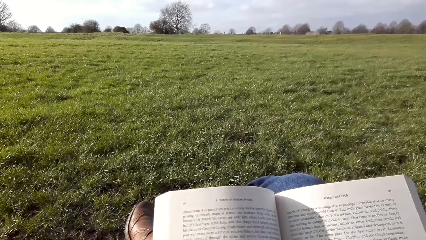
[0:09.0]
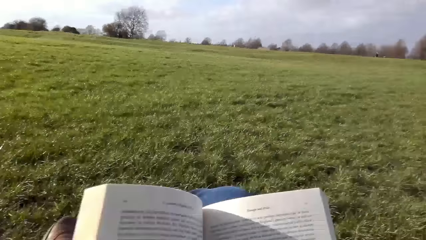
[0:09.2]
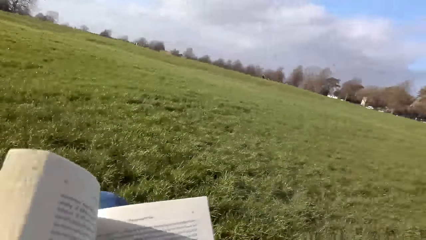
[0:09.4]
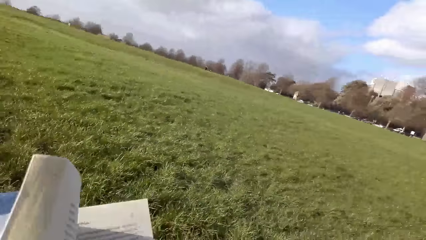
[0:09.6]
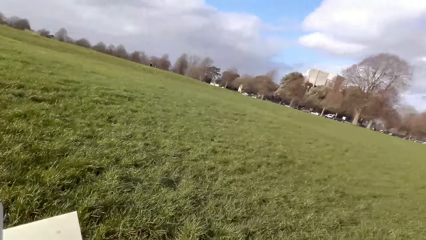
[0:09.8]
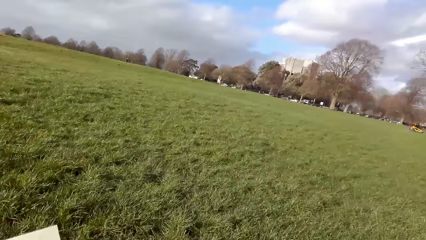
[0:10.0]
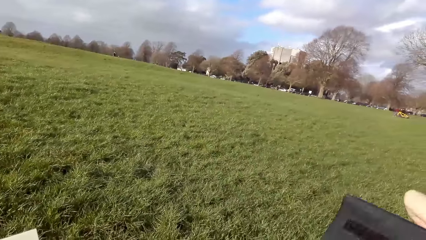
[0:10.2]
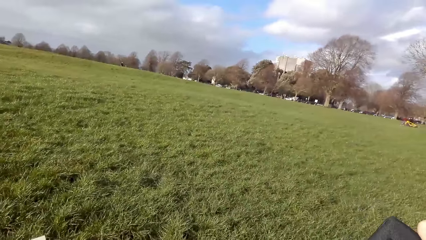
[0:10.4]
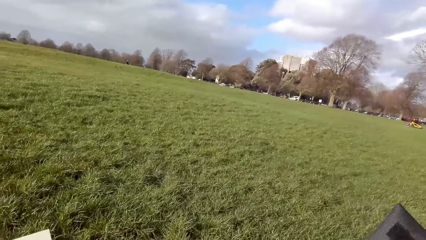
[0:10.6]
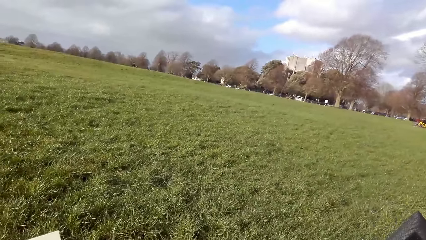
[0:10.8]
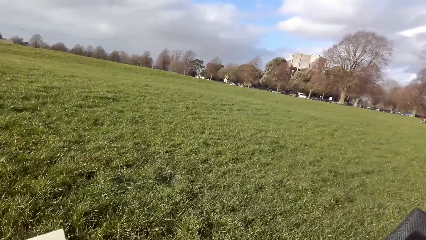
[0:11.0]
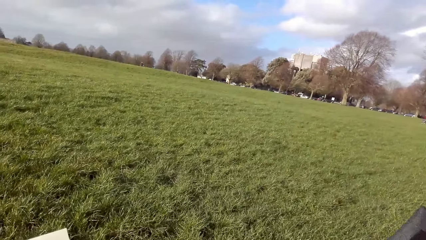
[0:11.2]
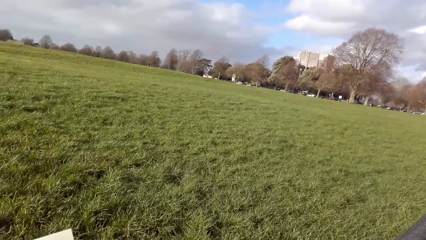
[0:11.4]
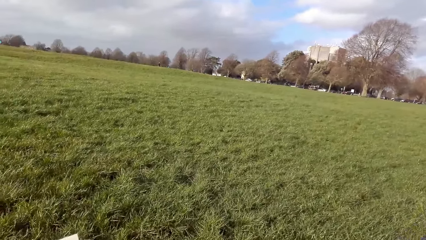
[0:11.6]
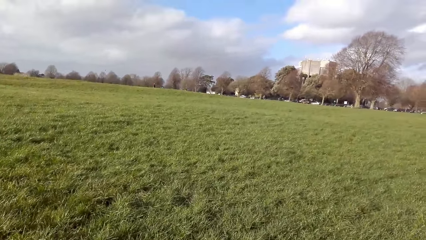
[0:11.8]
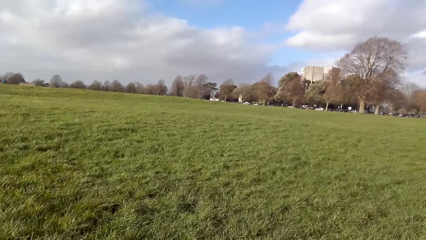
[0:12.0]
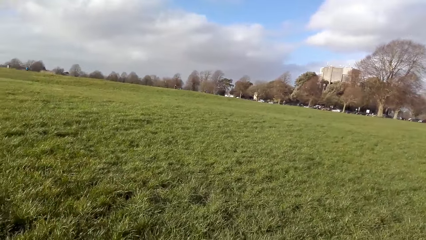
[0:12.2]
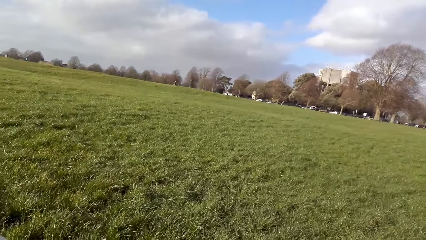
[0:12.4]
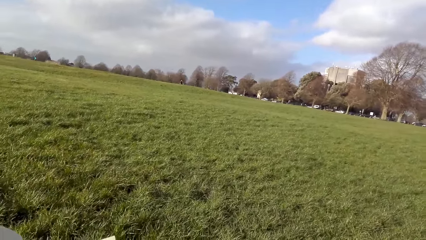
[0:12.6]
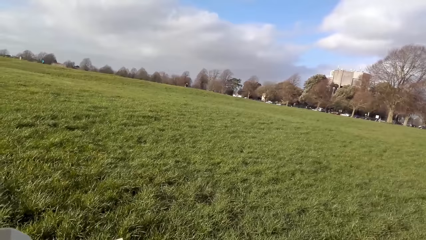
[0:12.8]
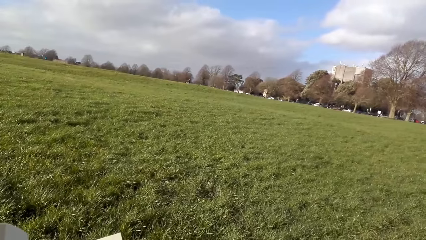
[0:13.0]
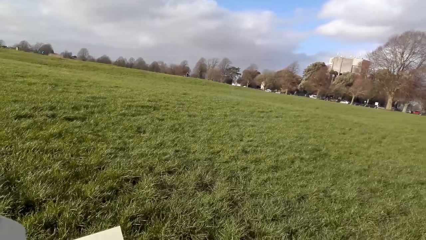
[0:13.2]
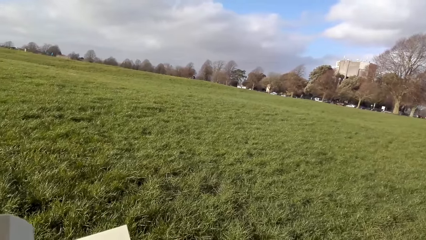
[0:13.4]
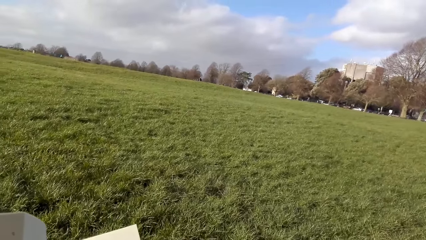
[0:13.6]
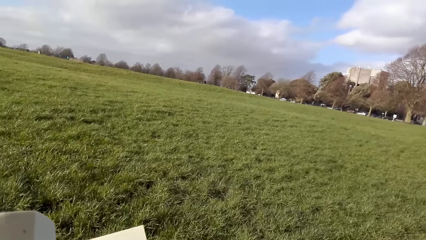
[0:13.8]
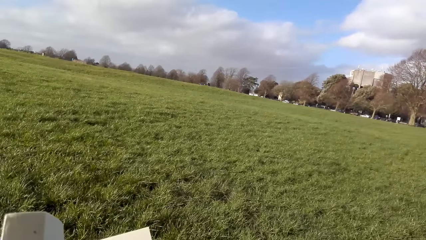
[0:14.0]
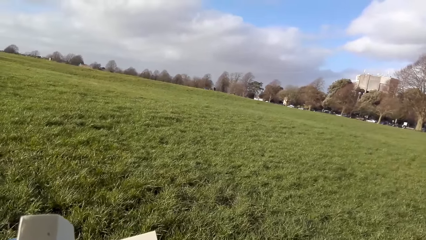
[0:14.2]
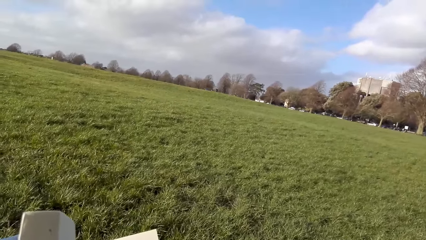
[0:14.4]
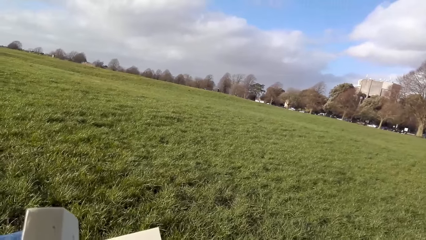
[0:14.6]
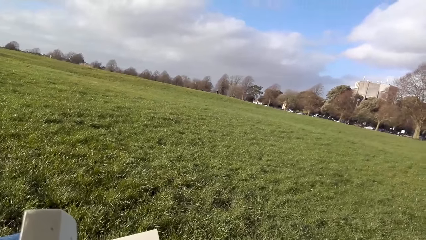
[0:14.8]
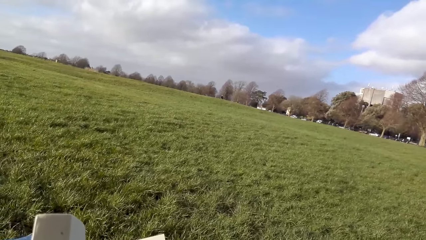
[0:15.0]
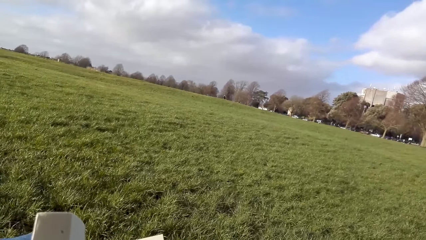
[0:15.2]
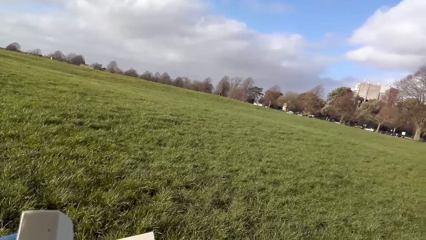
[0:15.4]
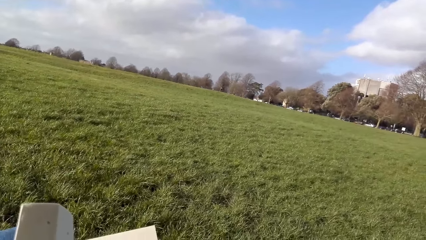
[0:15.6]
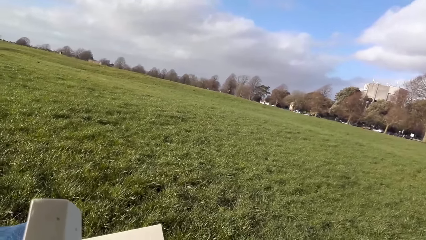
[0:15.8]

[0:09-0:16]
The camera wearer opens a bag with her right hand.

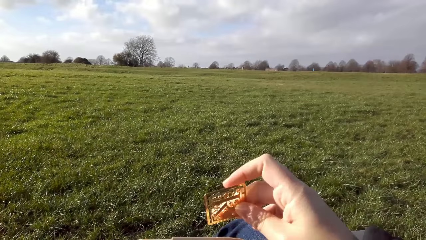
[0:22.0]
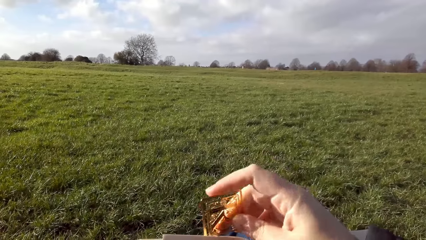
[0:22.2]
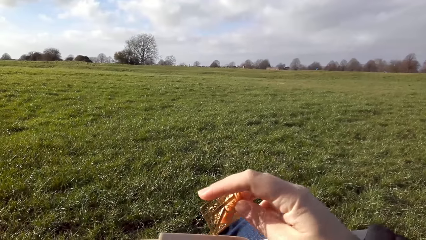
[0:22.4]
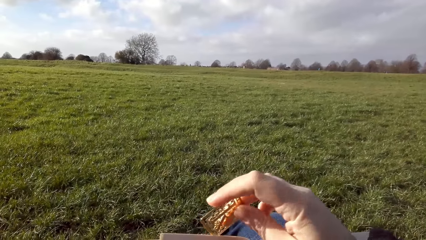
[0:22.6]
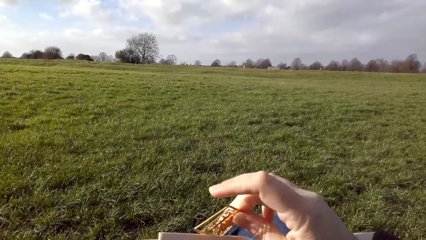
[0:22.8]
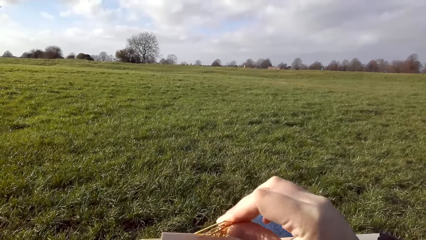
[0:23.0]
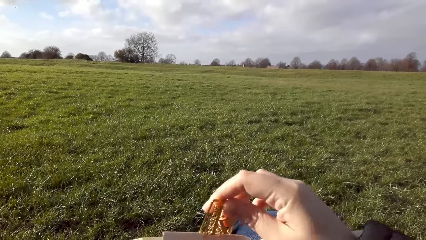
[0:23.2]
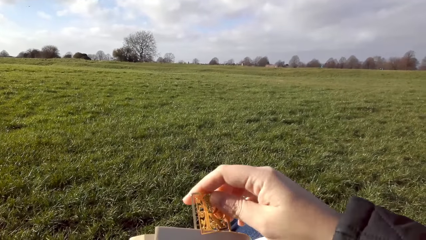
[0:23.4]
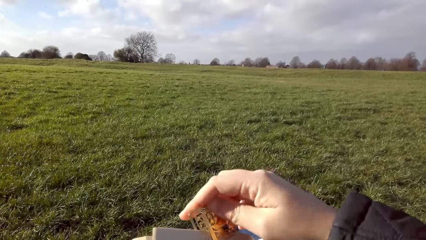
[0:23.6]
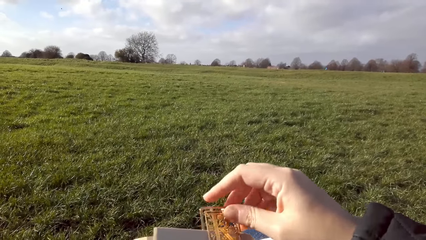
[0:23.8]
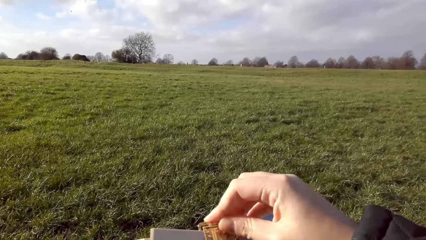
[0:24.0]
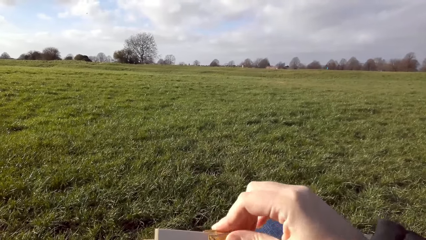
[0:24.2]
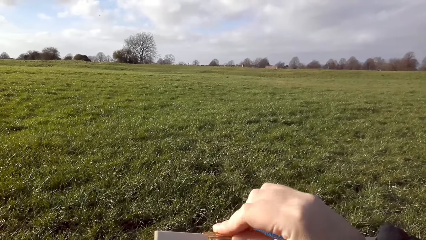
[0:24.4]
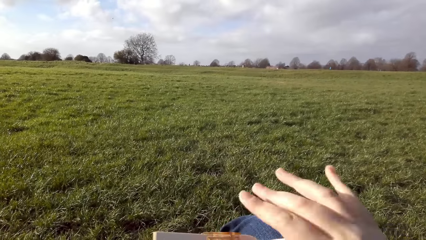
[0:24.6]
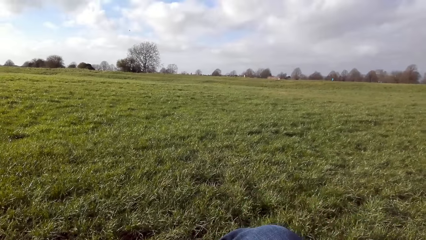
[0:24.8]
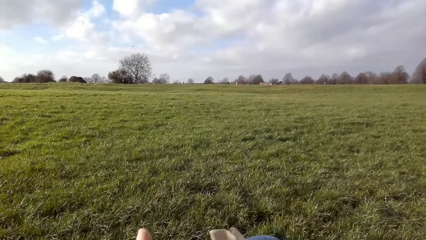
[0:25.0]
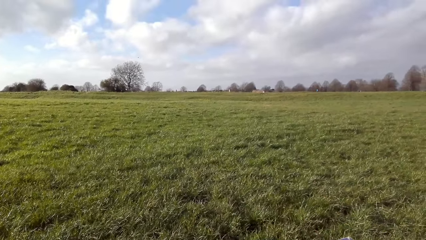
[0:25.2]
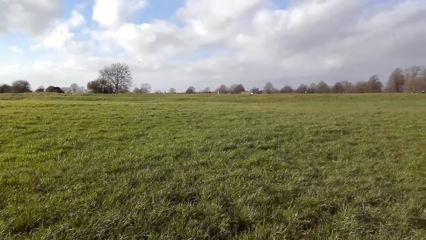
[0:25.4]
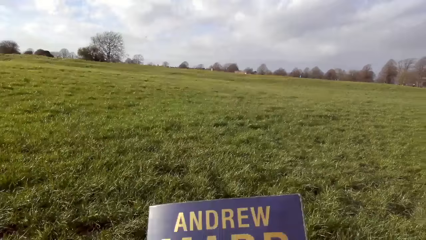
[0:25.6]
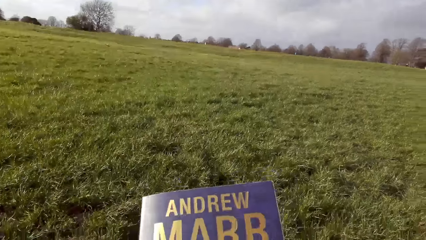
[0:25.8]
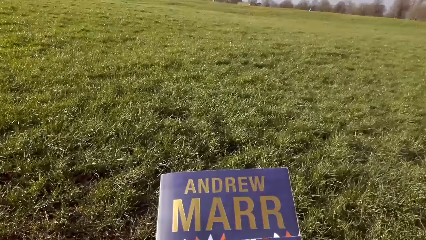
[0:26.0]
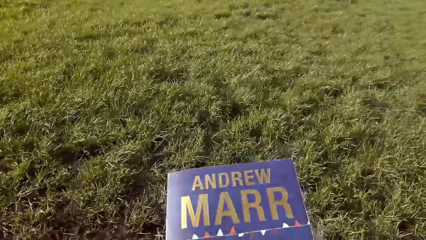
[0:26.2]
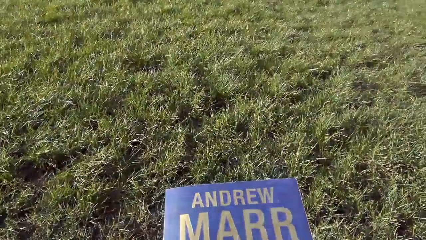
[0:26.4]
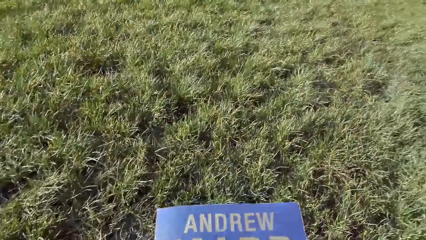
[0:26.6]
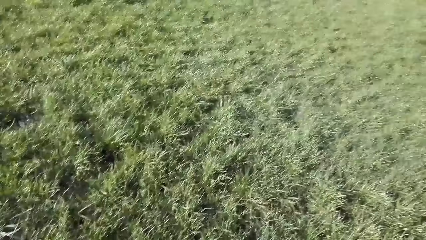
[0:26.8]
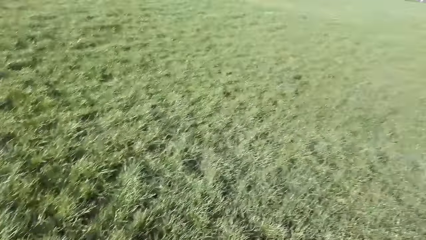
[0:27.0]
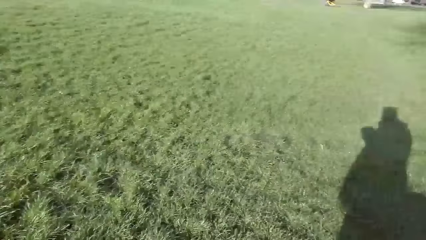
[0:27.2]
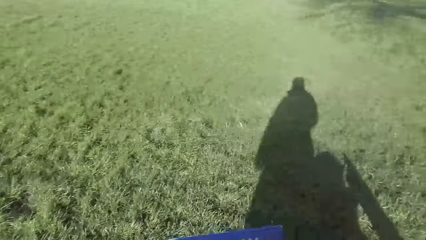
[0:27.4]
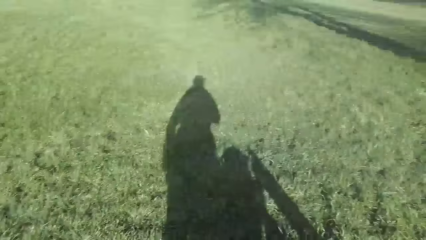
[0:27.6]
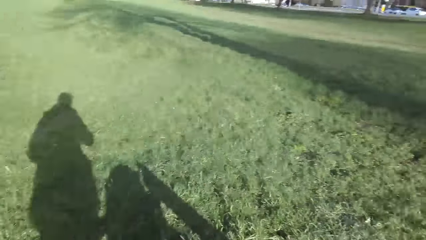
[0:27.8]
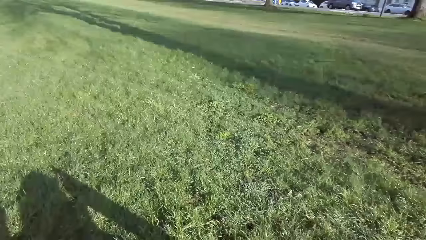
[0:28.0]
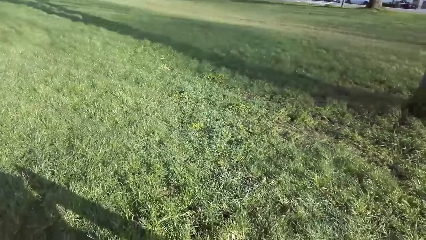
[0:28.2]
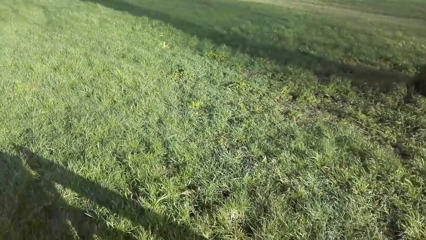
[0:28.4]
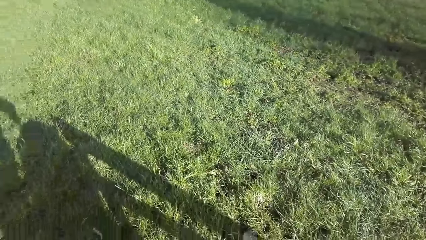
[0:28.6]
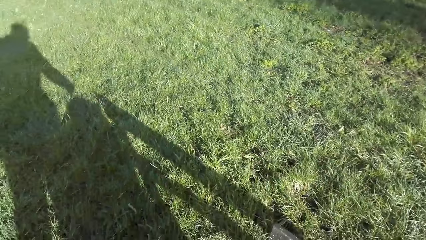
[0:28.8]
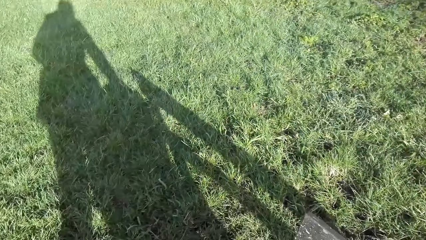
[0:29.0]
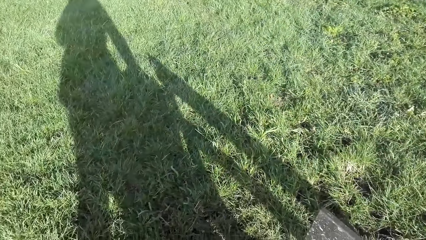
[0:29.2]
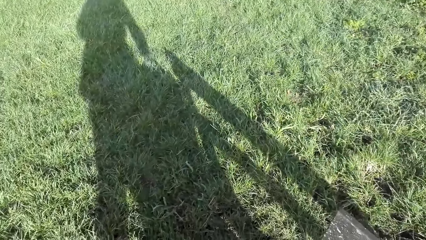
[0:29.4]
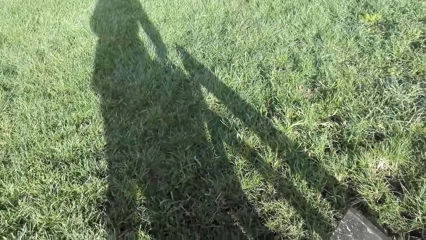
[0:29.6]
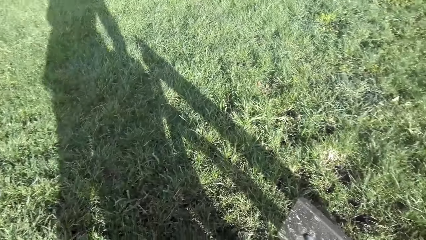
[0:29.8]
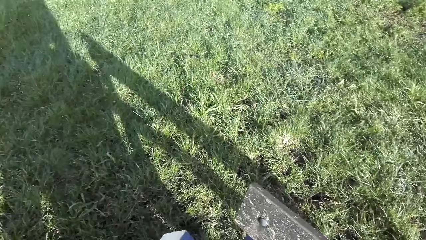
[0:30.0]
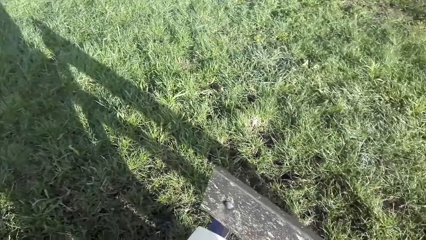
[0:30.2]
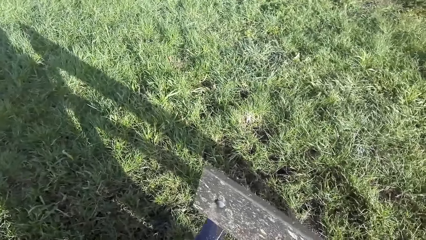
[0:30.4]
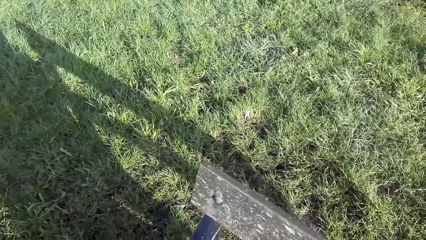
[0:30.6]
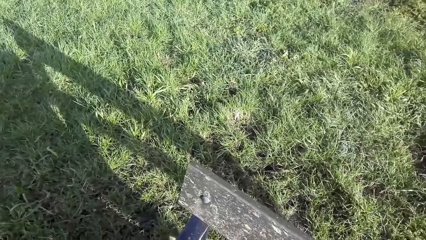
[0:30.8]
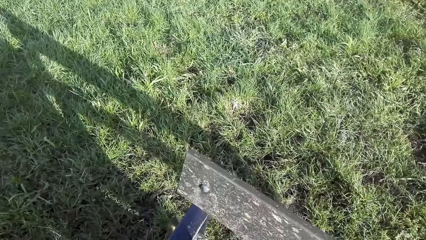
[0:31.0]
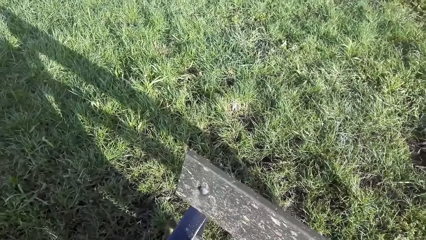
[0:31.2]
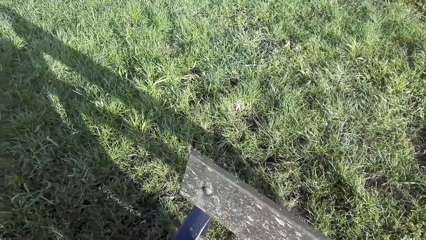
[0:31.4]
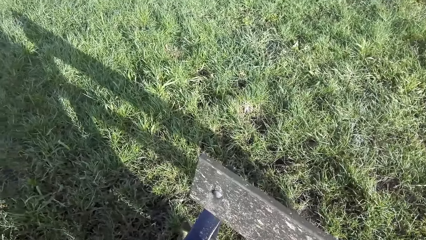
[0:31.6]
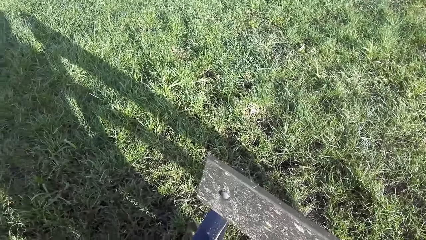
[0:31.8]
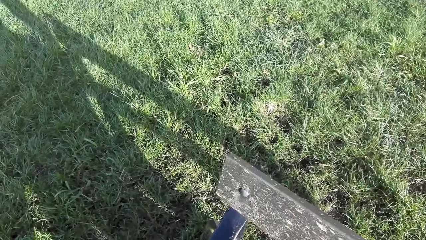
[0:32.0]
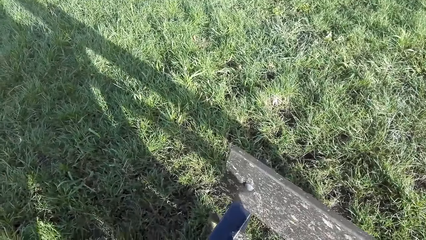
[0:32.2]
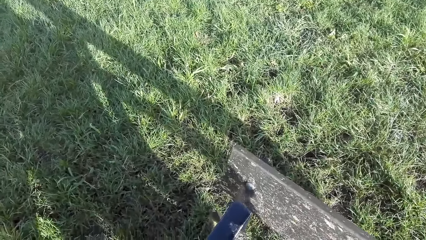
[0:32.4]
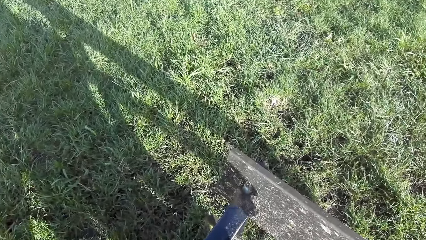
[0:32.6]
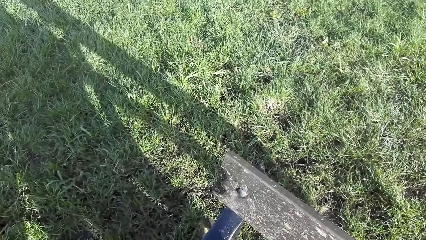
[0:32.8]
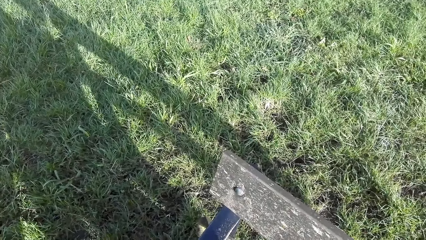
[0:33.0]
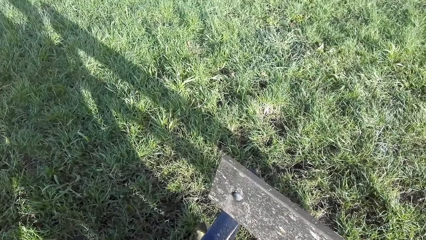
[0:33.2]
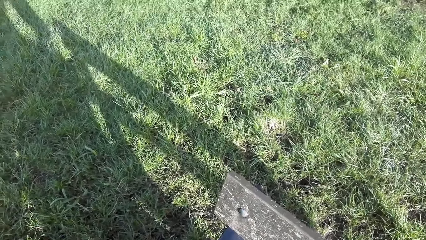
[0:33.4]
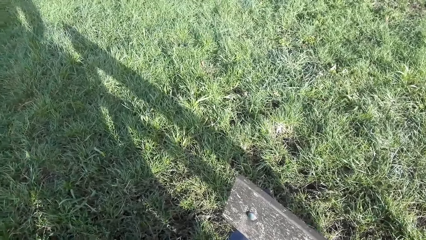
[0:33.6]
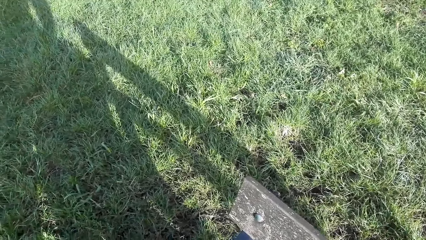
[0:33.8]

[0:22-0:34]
The camera wearer places a page marker in her right hand into the pages of the book in her left hand. She closes the book with her left hand. She looks around.
